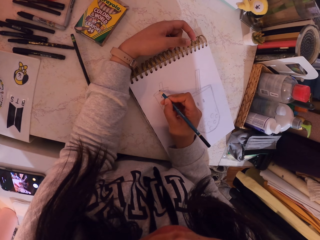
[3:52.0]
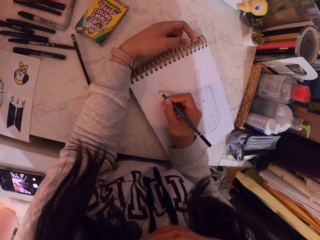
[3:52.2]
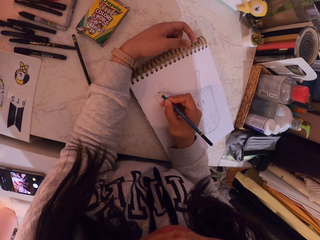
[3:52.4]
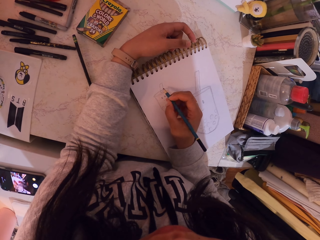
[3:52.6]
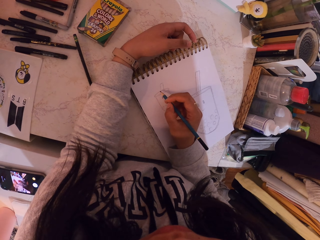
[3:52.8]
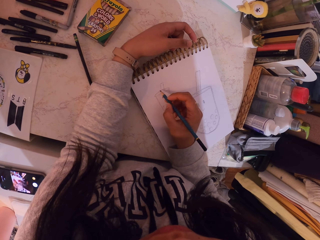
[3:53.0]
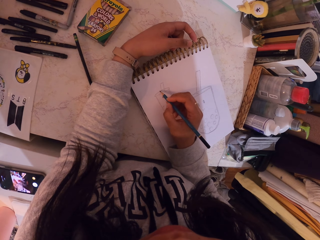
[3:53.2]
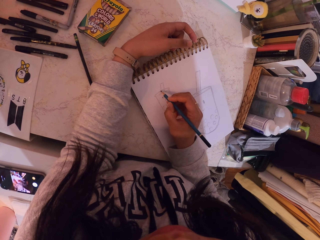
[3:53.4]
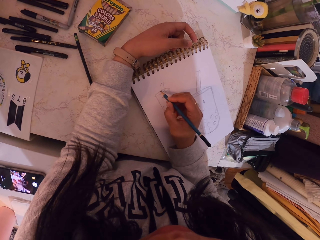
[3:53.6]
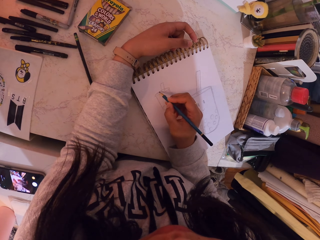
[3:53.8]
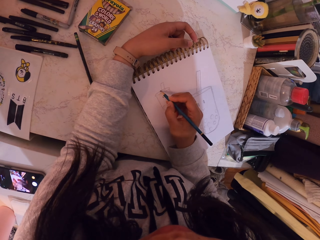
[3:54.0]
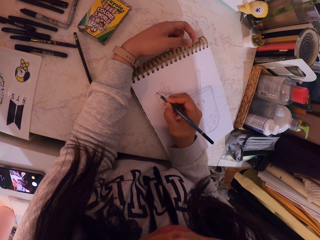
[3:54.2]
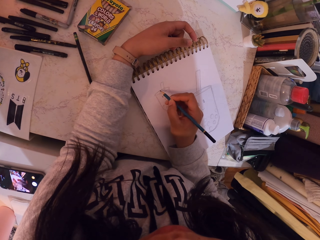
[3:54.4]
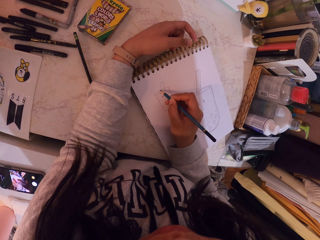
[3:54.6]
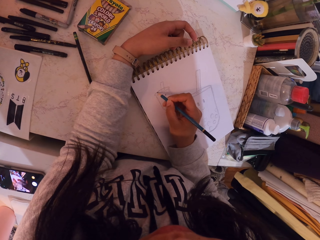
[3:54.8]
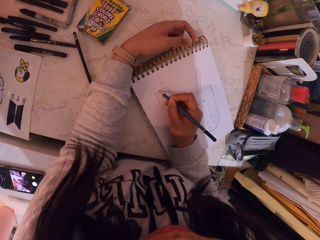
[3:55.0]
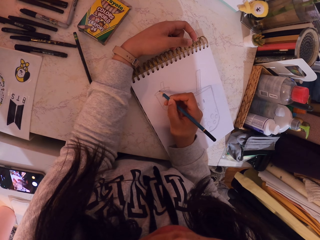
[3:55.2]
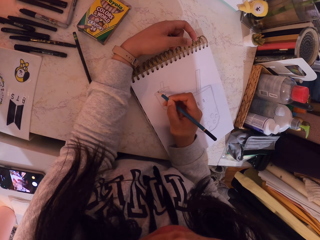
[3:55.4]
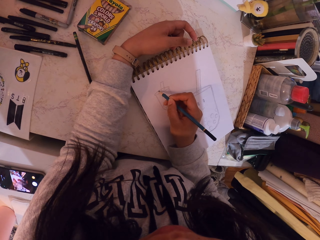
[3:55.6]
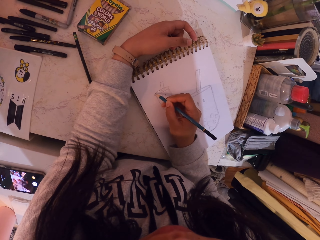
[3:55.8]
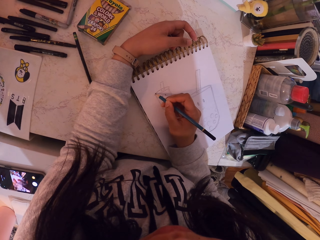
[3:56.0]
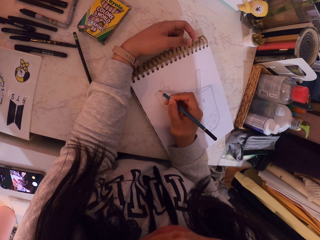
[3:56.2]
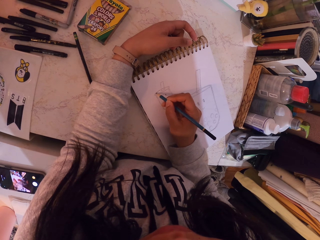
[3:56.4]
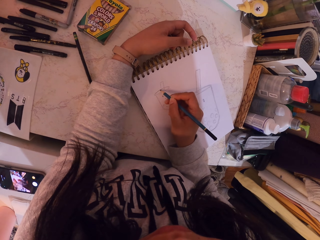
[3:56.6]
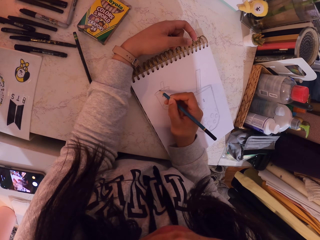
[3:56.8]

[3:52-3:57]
The camera wearer draws on the book with a pencil.

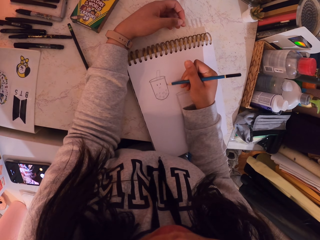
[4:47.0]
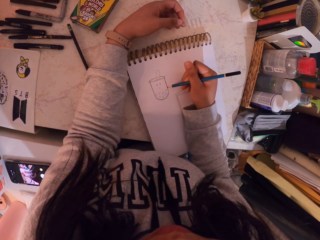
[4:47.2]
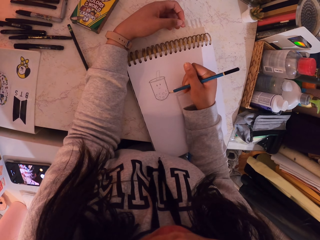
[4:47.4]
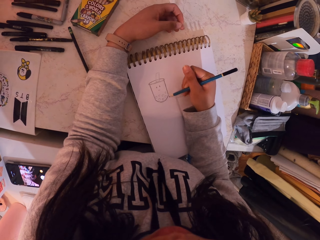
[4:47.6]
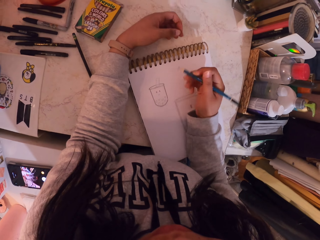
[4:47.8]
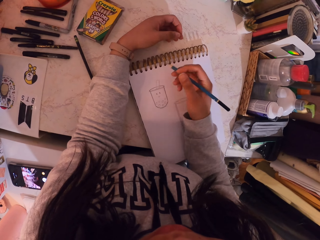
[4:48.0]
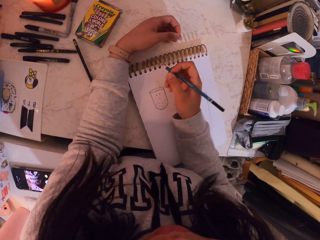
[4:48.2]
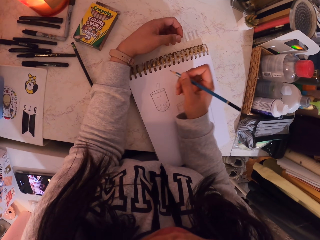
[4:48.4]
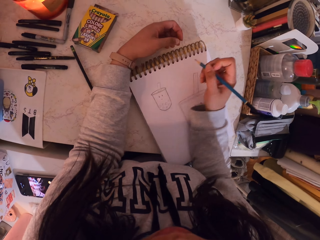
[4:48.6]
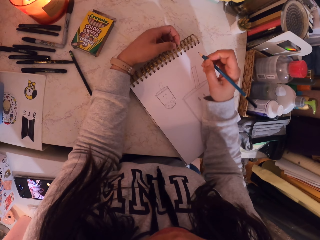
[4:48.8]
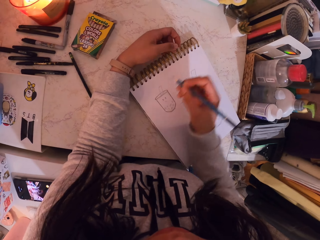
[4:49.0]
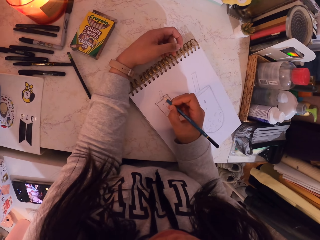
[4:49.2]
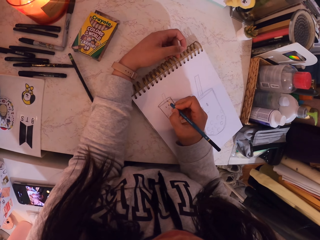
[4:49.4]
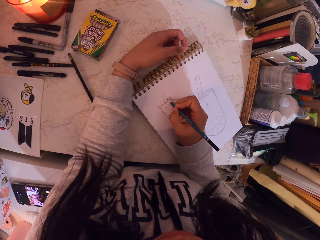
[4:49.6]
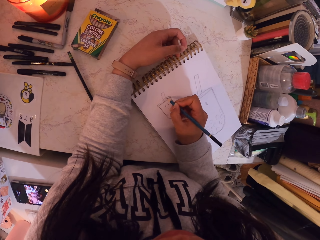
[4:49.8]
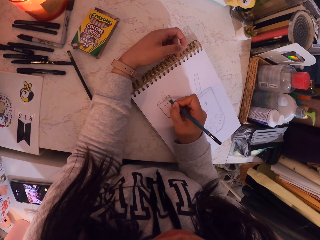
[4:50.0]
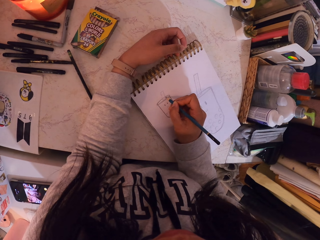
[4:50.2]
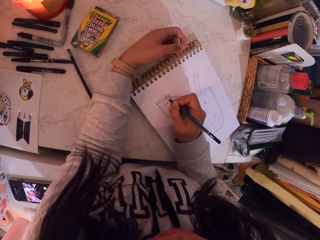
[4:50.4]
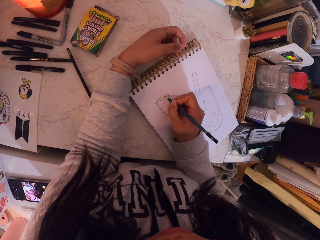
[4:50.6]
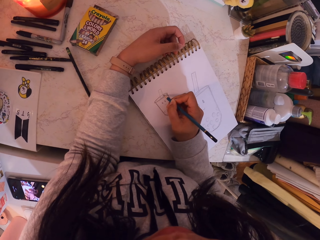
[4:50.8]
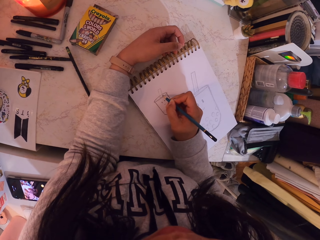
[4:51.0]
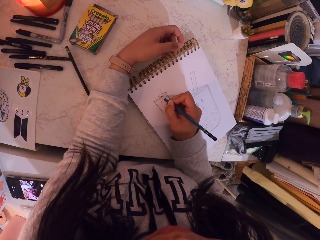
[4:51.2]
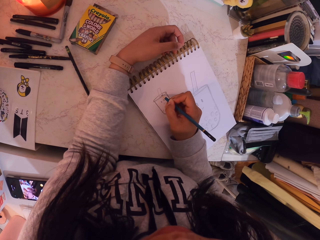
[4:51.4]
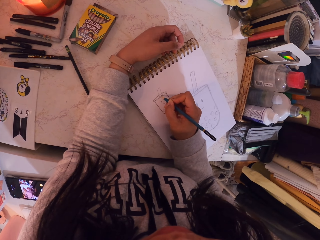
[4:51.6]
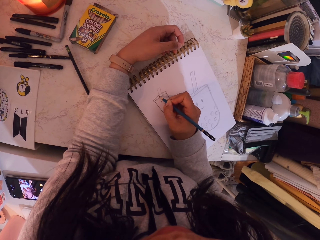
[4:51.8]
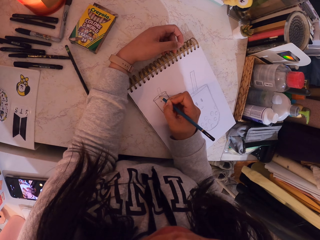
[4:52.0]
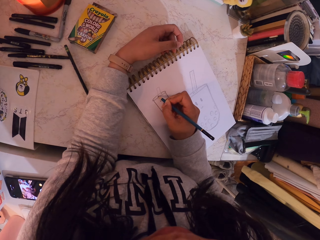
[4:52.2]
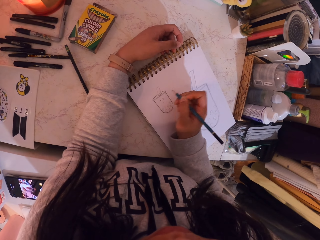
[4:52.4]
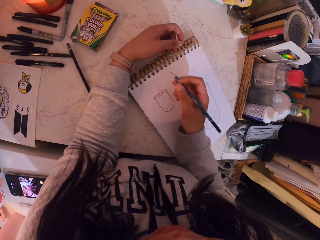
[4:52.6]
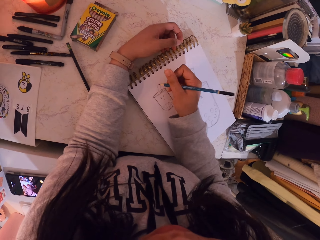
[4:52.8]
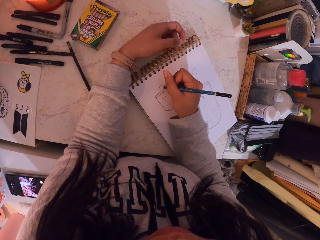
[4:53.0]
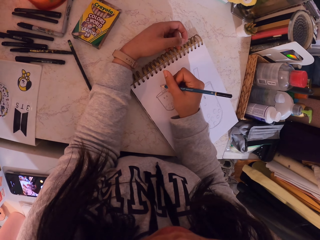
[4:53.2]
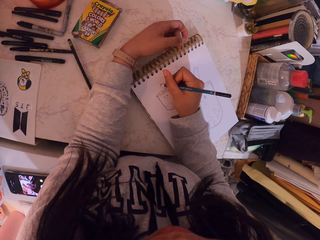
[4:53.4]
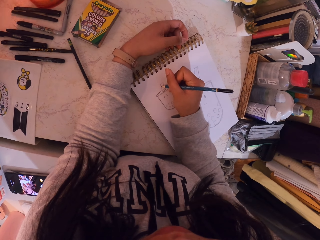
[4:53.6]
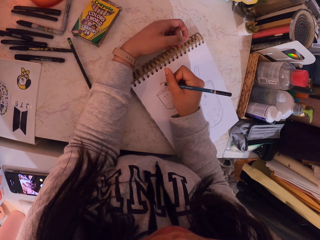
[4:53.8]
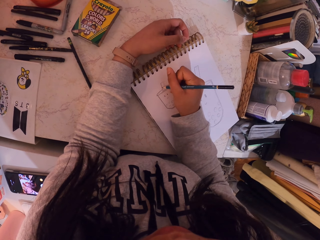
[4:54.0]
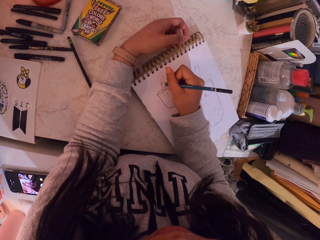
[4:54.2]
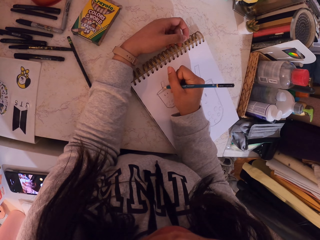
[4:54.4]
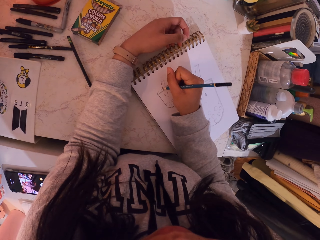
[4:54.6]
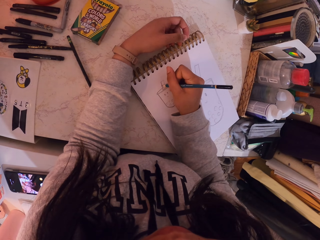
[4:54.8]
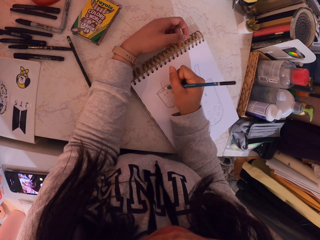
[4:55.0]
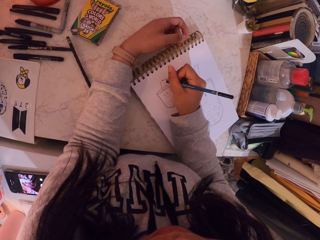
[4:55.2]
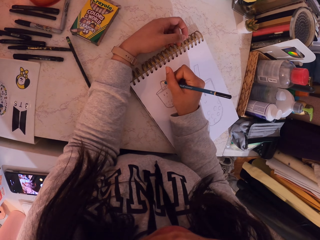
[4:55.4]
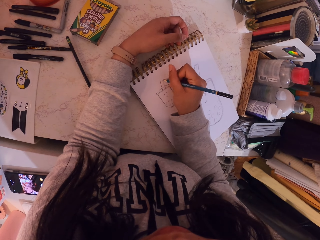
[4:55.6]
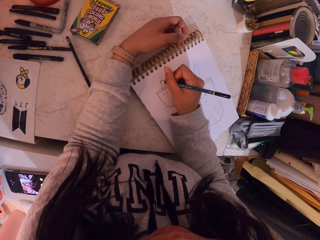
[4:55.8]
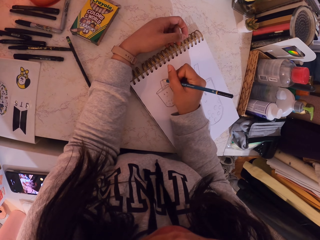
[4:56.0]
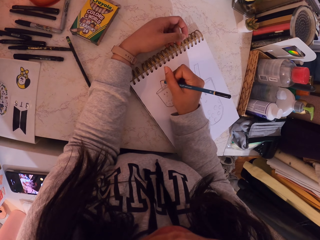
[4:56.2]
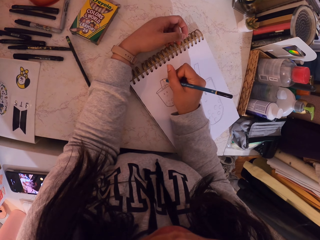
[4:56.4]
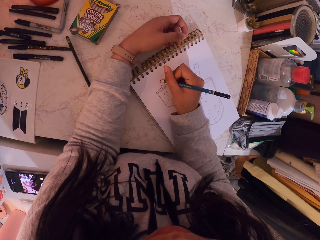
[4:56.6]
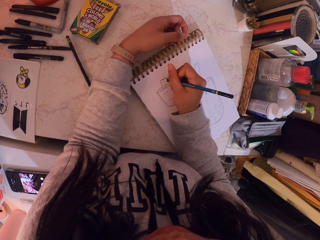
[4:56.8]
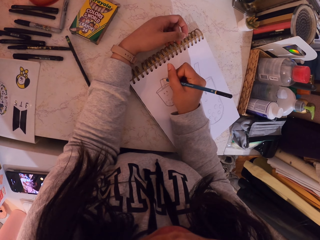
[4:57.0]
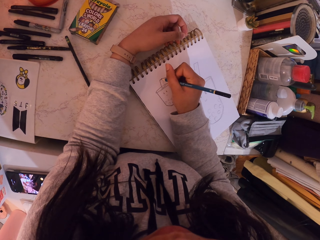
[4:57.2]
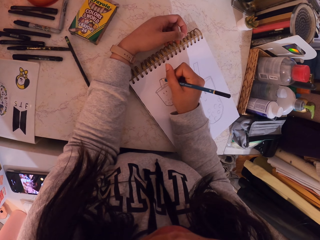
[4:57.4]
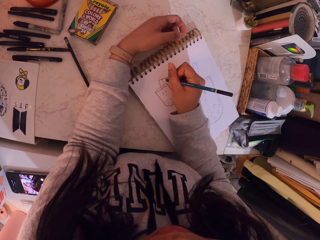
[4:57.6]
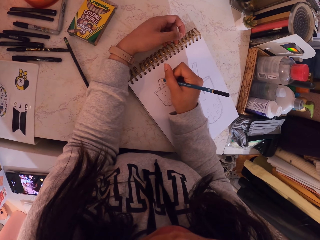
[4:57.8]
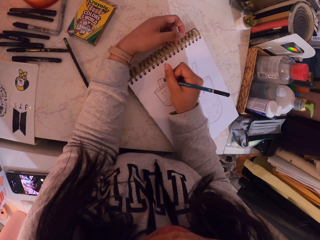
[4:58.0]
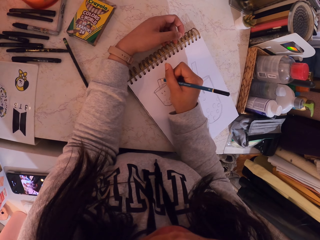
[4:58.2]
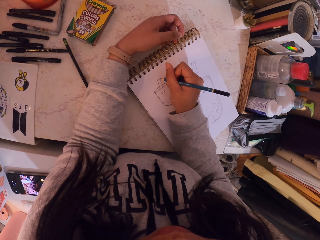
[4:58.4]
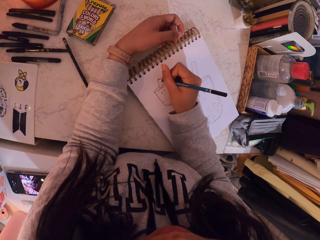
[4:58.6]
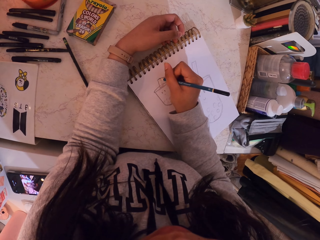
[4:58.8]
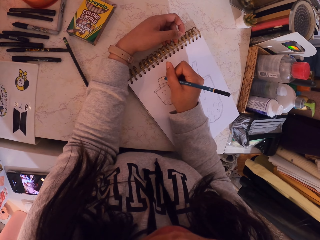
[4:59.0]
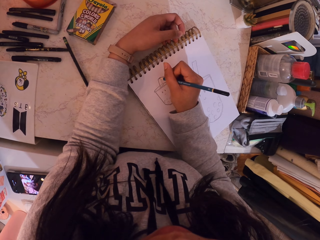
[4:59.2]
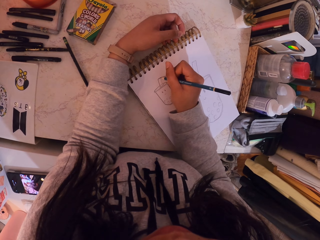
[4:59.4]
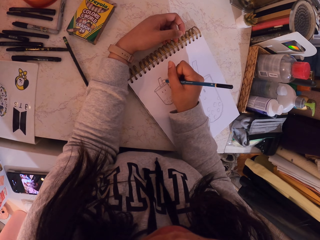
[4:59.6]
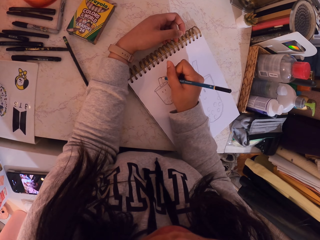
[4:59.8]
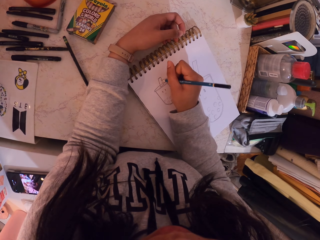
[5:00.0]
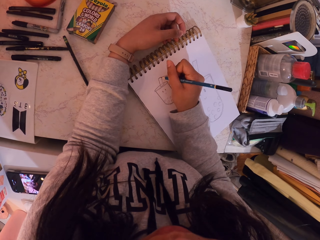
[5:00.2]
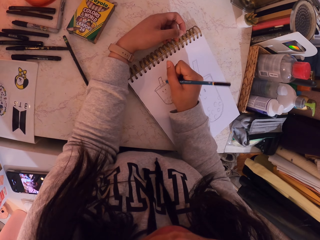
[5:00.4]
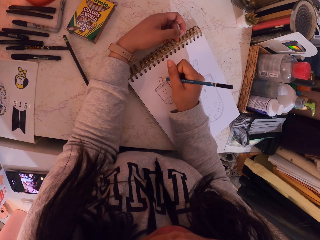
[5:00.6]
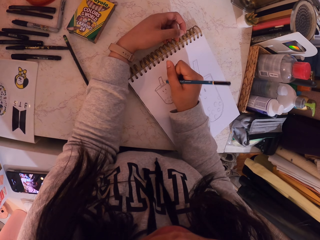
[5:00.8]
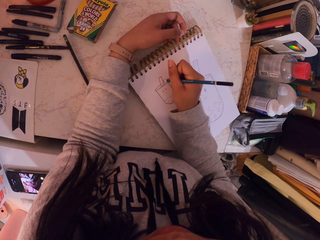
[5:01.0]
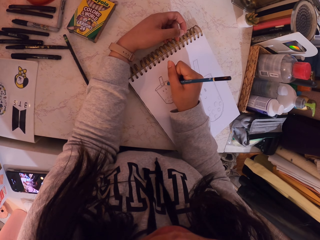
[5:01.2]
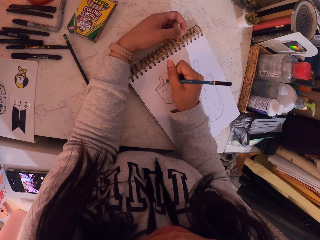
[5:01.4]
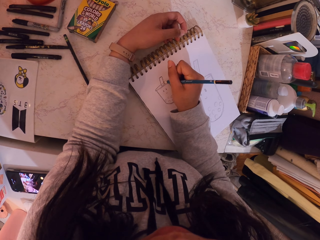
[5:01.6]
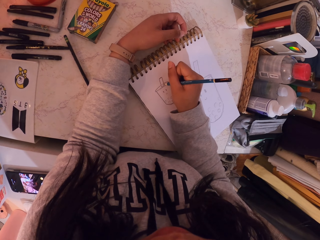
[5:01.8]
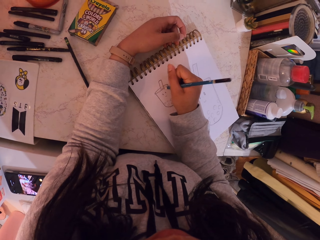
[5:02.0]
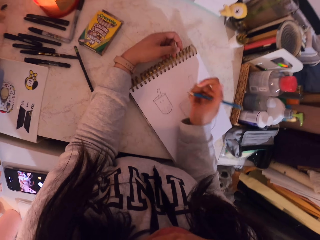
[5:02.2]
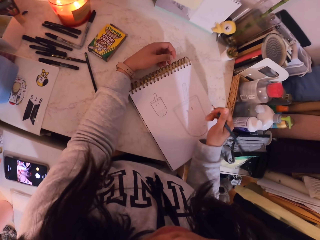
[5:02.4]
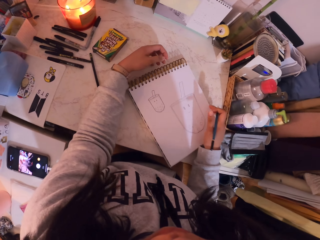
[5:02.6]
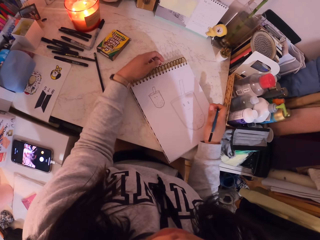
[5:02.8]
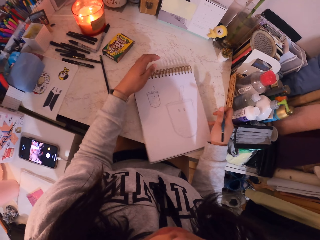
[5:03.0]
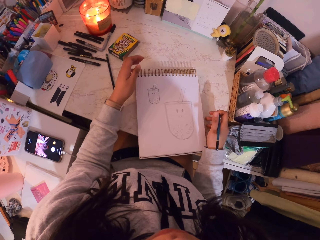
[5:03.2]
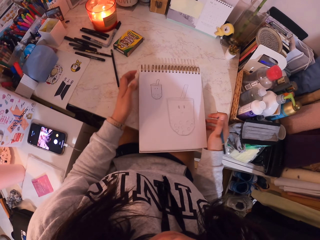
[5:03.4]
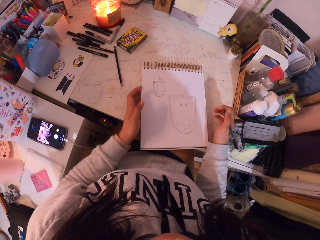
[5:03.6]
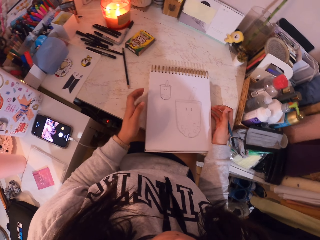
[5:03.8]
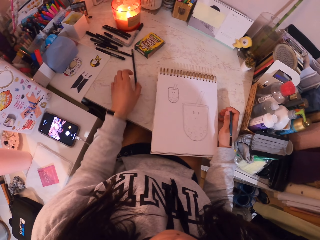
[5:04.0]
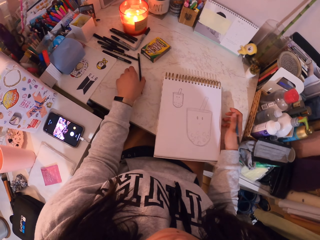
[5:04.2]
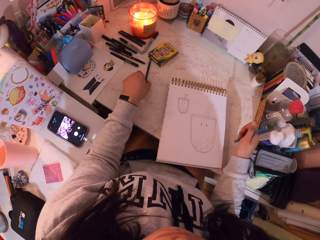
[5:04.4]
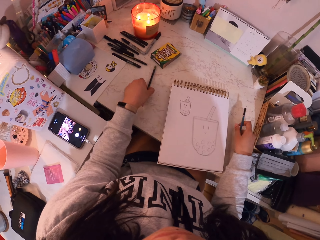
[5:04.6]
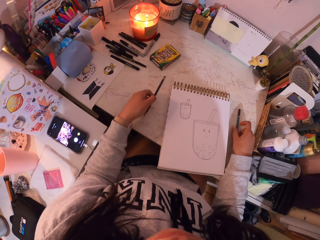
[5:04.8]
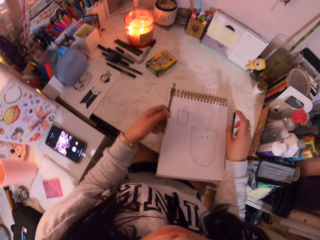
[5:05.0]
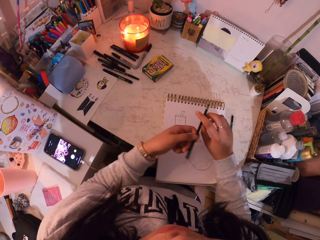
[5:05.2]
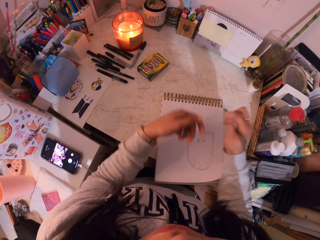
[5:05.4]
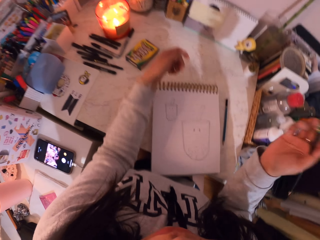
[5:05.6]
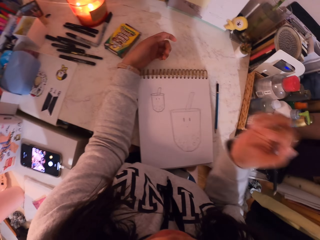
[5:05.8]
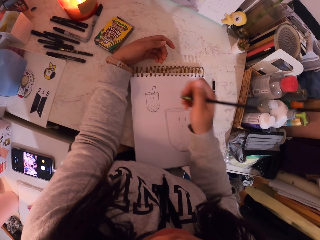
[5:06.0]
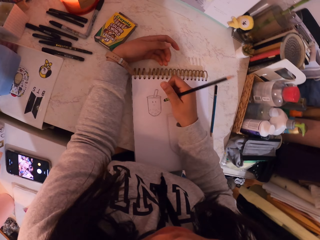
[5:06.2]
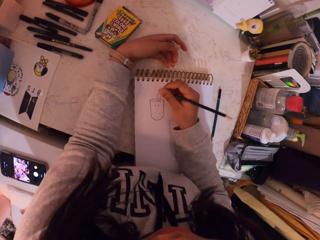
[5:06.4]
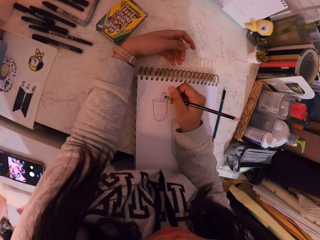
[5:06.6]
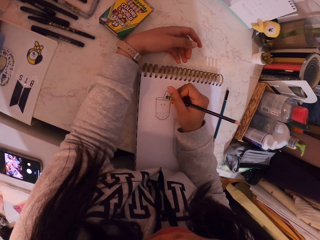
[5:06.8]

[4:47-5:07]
The camera wearer moves the book with a hand. They draw on the book. They tilt the book. They take the pencil from the table, put the pencil on the table, and place the pencil on the other hand. They place a hand on the table. They erase the drawing on the book.
